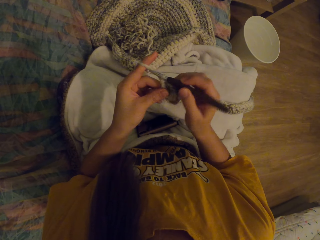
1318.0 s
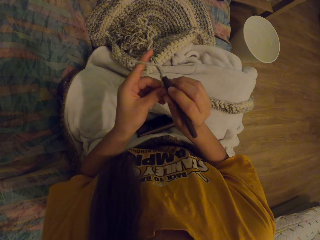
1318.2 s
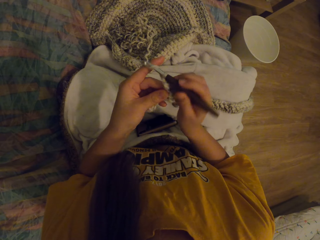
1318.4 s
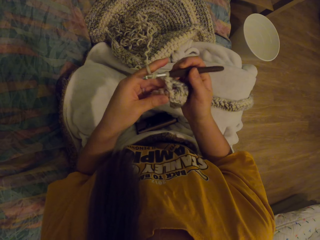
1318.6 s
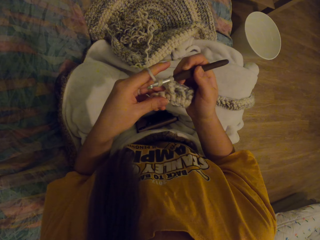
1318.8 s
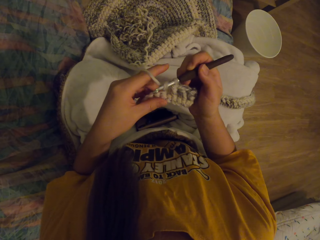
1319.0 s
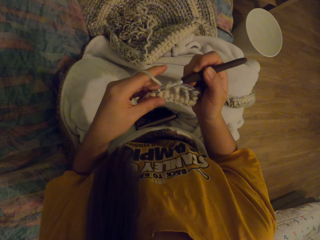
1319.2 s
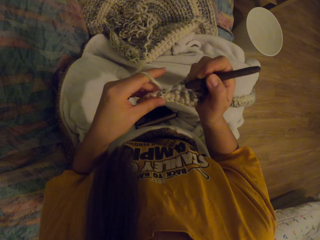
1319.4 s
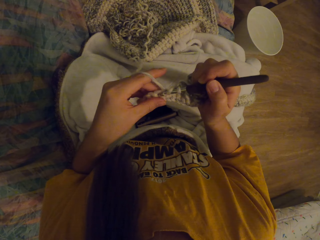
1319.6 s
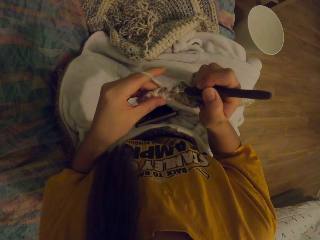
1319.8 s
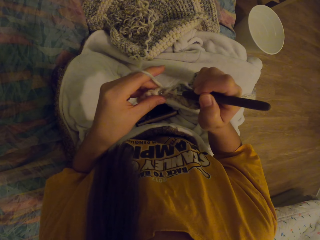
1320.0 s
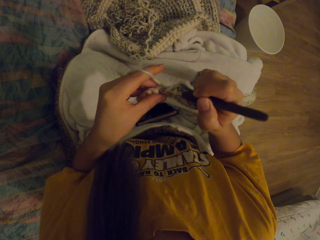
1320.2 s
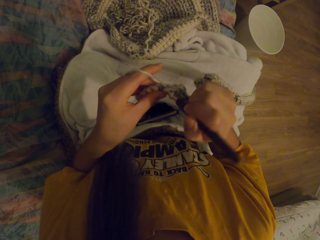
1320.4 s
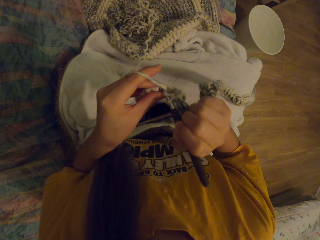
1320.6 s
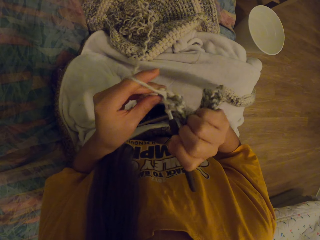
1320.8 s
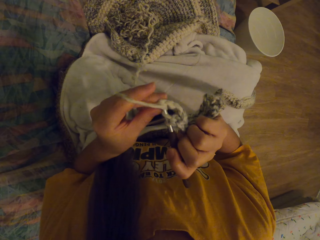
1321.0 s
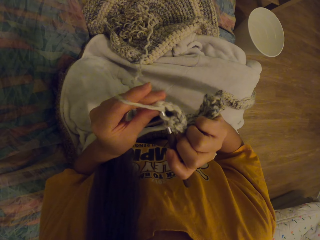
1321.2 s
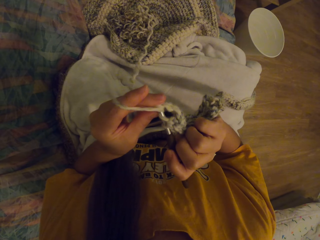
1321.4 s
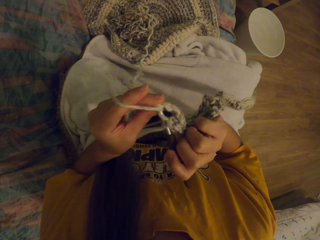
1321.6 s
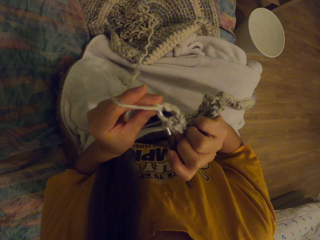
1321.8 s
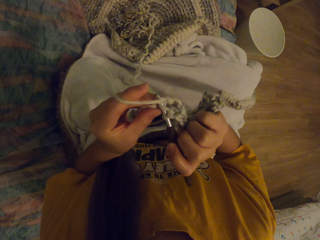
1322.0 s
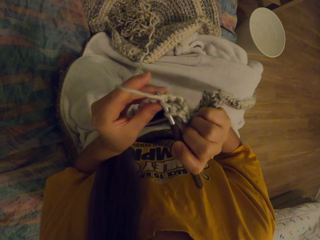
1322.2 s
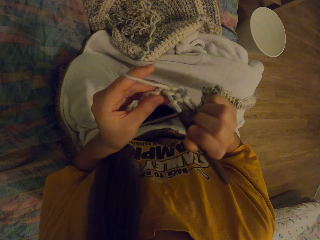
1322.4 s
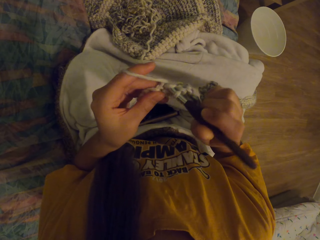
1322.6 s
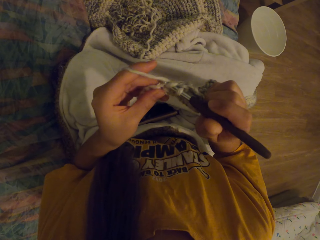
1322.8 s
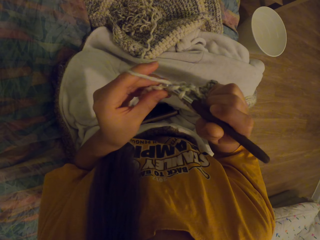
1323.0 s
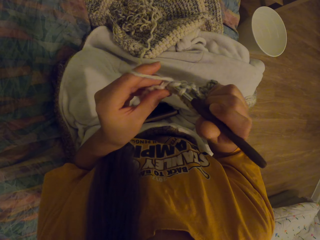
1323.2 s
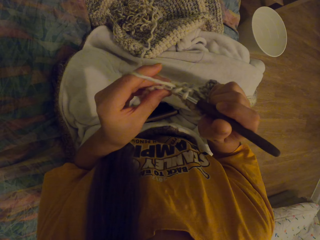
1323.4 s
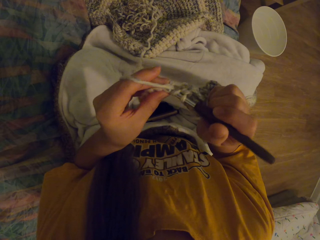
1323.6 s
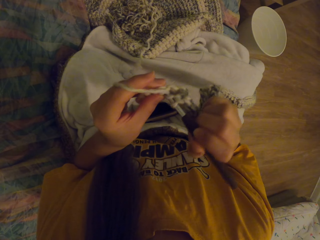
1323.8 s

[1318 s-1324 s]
The camera wearer knits with the crochet.

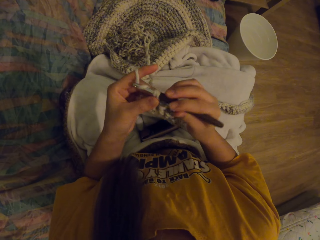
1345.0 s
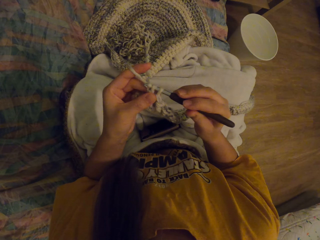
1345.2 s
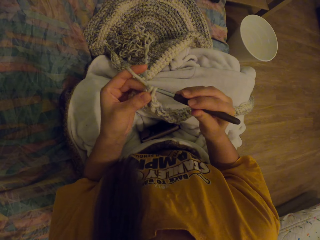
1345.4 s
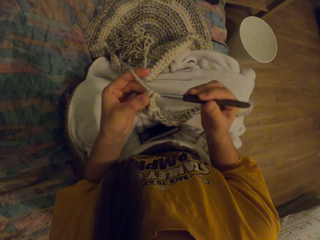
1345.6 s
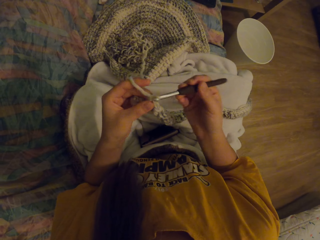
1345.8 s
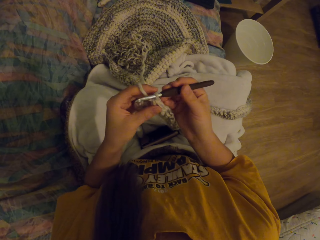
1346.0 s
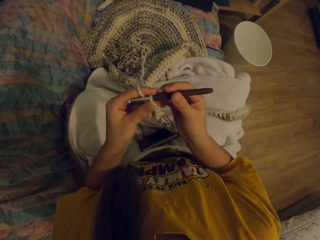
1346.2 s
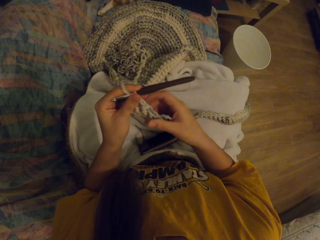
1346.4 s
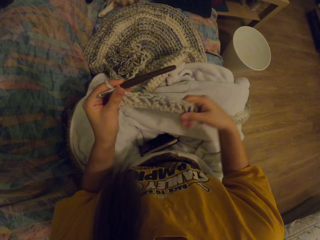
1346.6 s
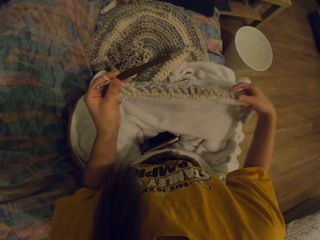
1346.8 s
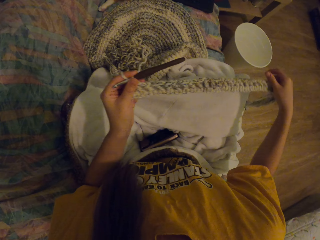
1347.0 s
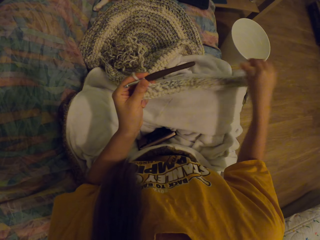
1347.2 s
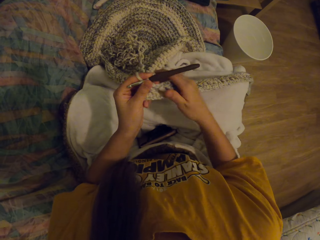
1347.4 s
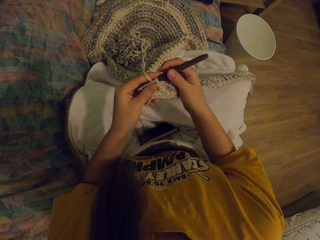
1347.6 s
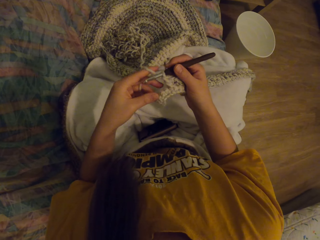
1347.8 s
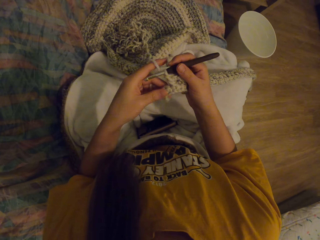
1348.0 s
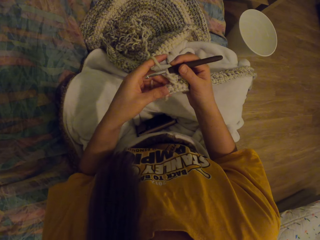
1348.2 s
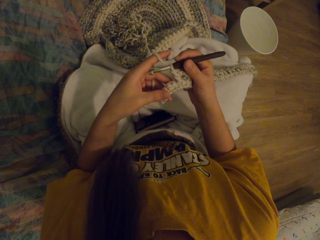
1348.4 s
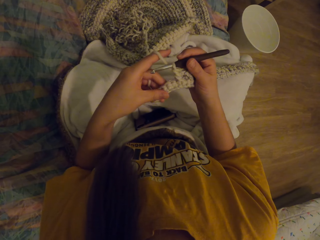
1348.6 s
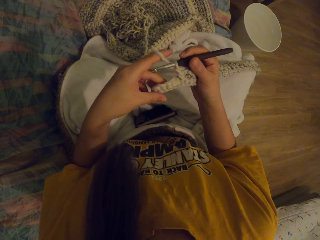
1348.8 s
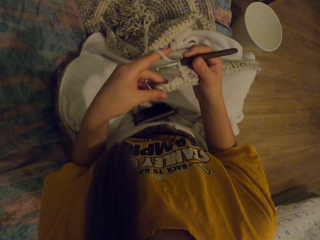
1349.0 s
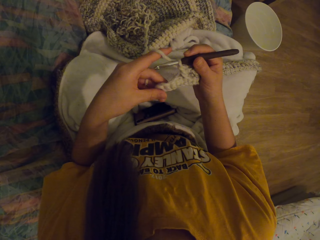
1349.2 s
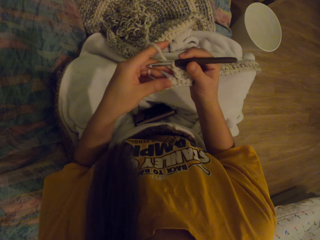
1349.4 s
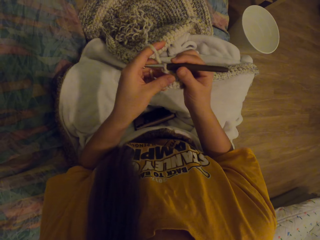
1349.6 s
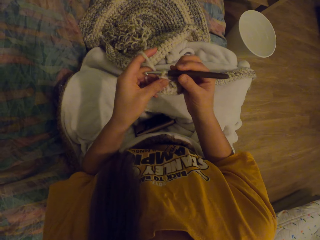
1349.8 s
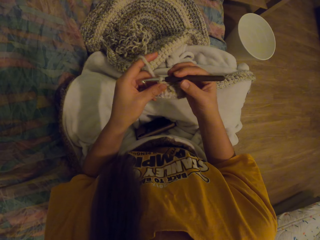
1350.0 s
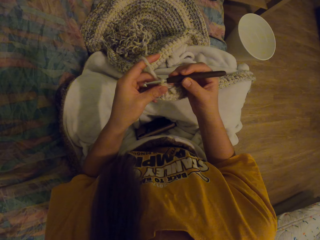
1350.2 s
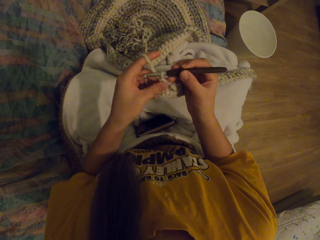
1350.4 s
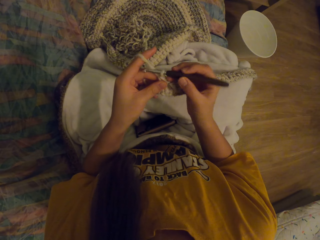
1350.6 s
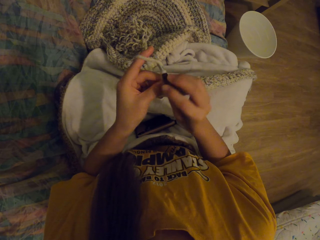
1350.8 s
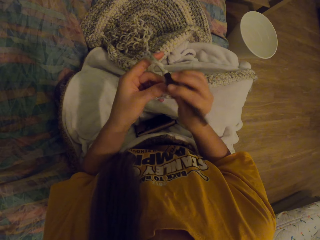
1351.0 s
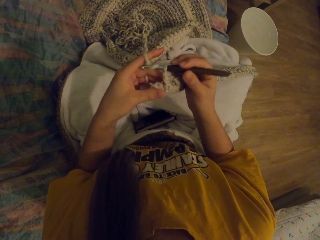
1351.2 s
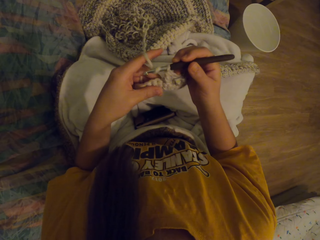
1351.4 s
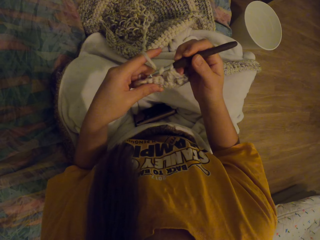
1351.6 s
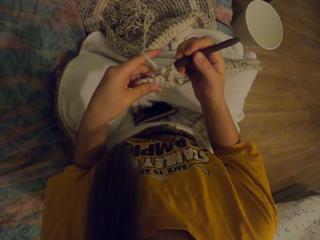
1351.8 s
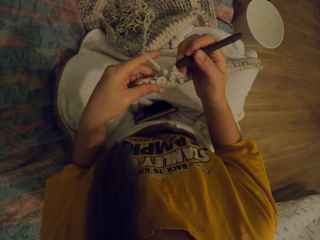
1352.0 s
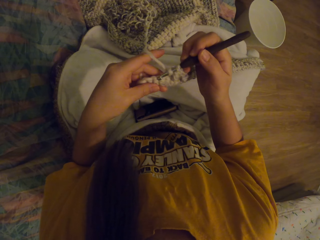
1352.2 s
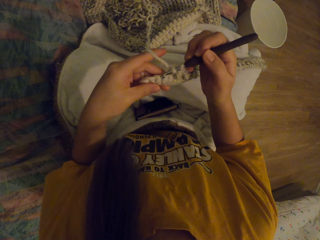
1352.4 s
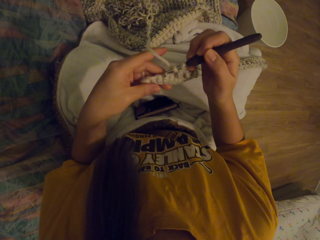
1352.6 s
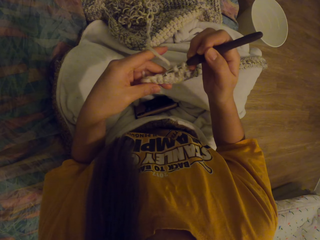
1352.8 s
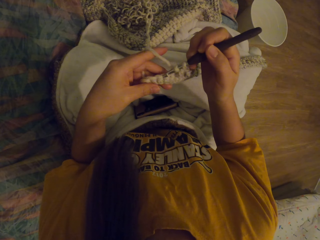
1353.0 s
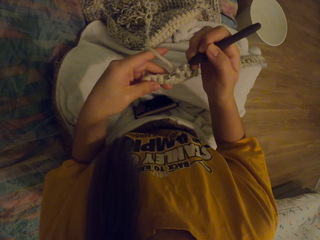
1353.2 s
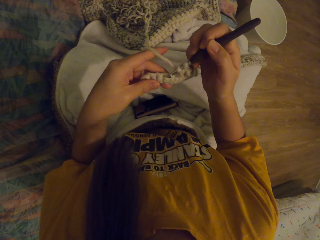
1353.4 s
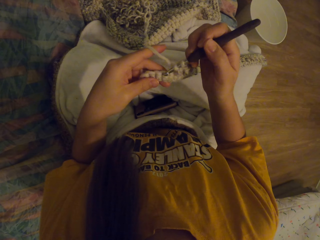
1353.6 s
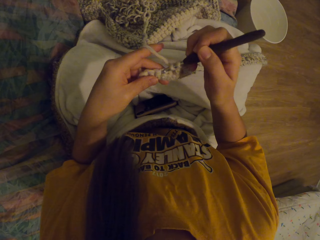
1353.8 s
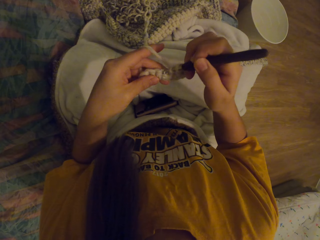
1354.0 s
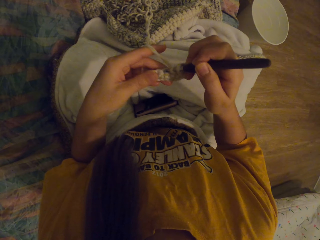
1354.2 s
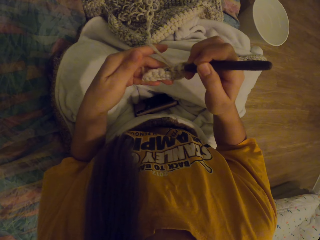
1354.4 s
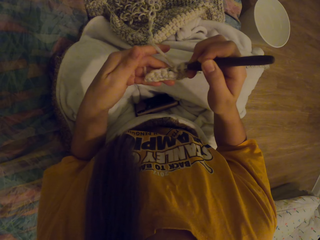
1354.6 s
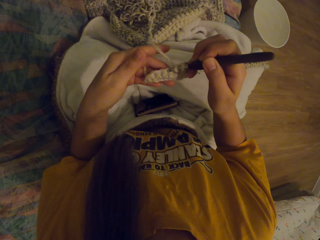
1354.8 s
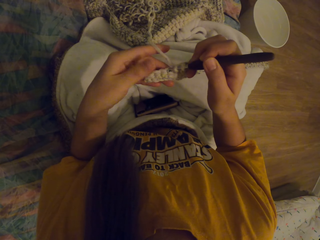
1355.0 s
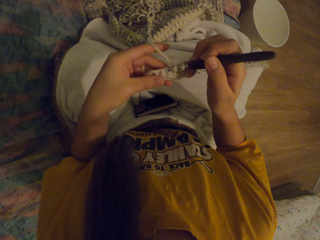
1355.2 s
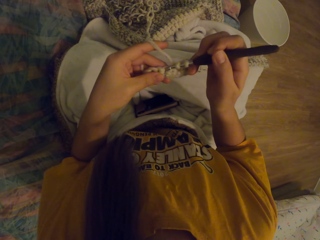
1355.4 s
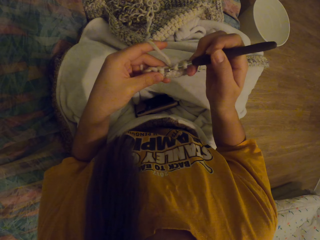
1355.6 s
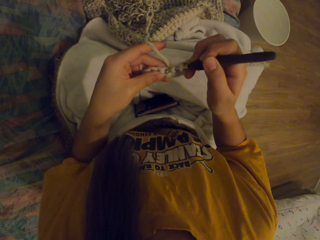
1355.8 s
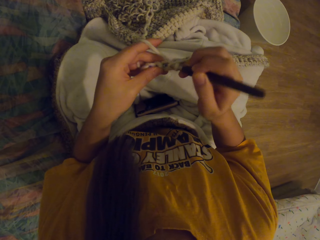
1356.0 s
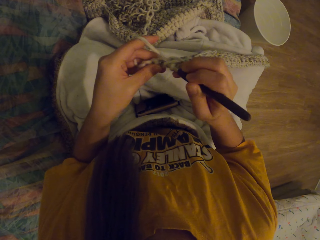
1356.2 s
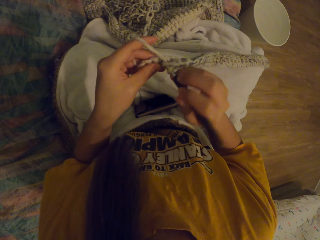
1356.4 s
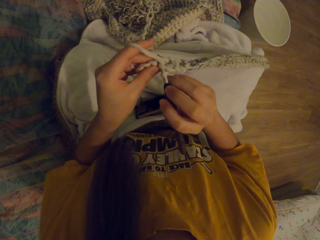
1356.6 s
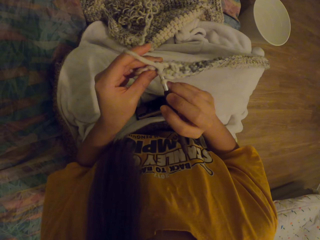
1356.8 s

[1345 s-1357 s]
The camera wearer straightens the fabric. They check the knitted part of the cloth. They knit the fabric with the crochet.

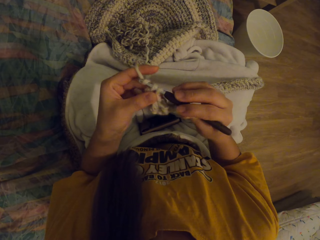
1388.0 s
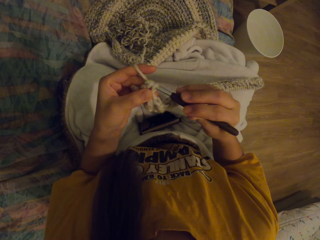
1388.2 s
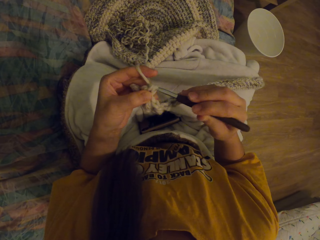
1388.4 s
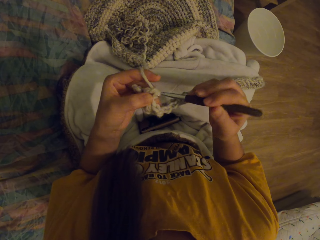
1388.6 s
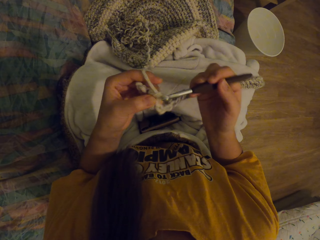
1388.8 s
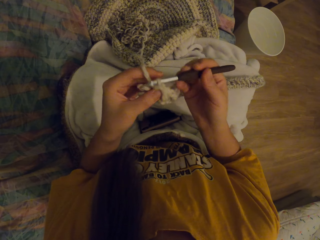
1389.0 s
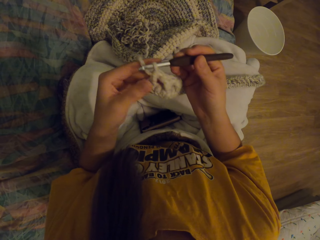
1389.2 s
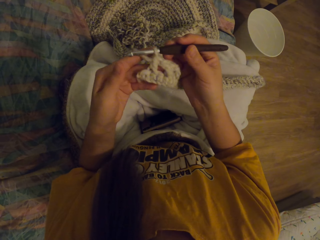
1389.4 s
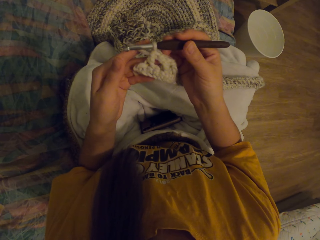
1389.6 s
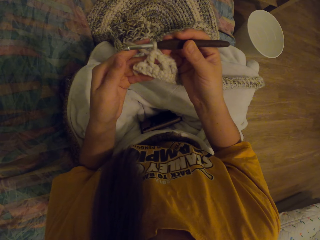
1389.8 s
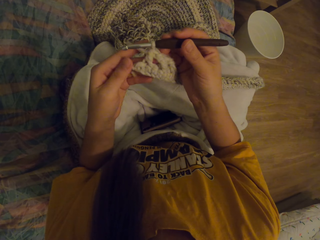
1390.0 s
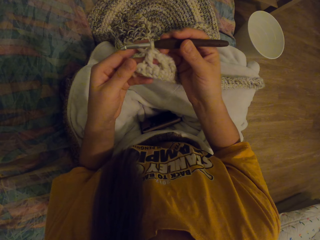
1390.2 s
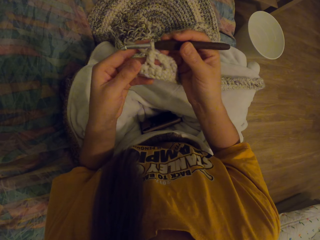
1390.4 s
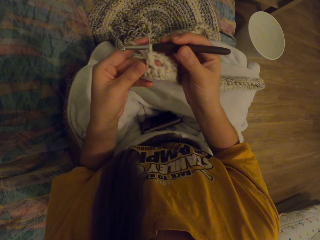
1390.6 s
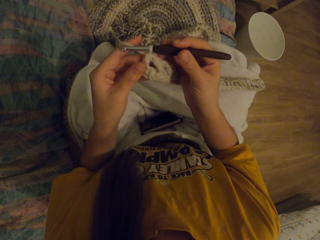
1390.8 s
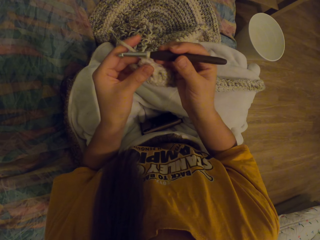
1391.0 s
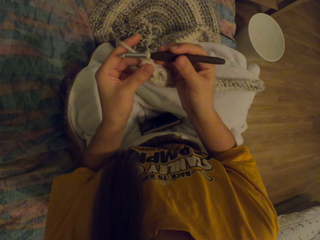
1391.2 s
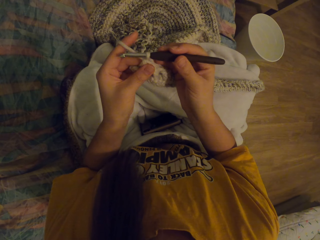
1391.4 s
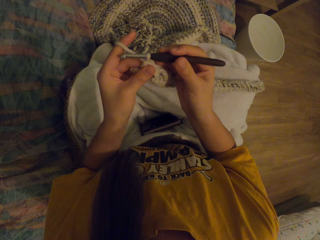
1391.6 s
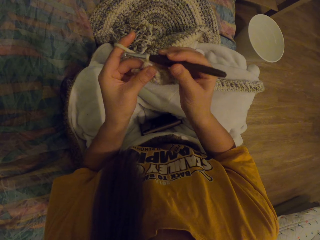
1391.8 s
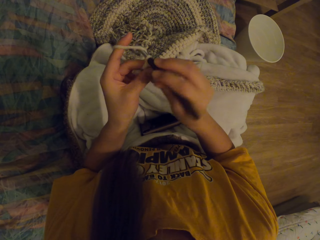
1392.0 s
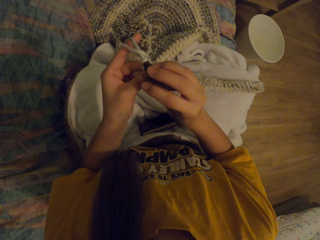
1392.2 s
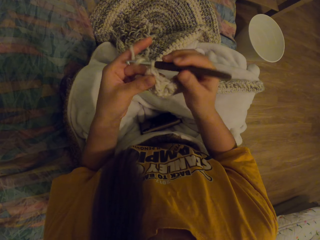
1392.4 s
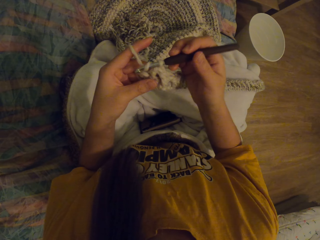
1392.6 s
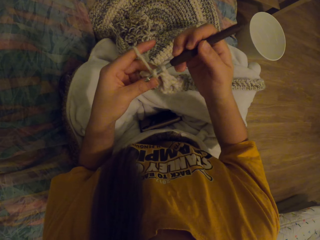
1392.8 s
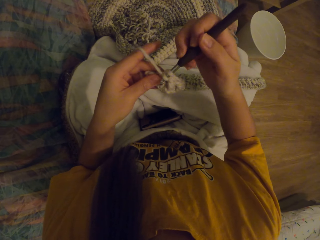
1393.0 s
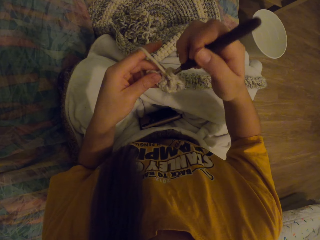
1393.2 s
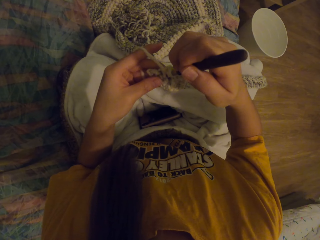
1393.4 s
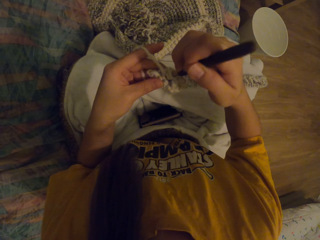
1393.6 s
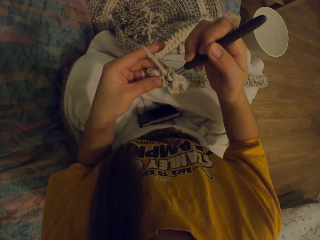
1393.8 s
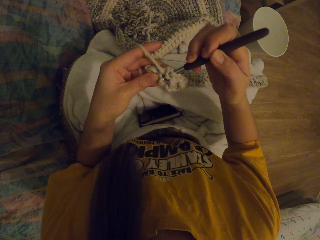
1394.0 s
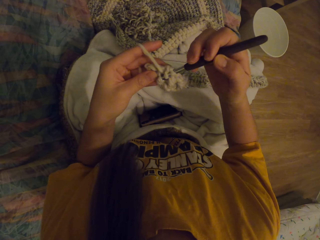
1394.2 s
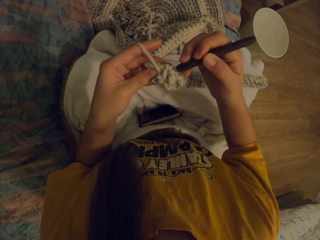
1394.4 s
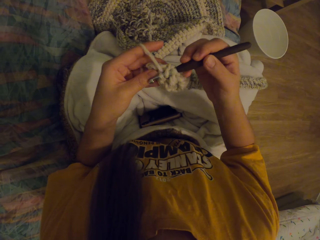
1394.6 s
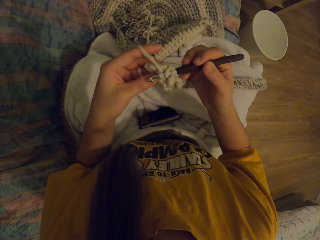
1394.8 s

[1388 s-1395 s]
The camera wearer checks the knitted part of the cloth. They knit with the crochet.
